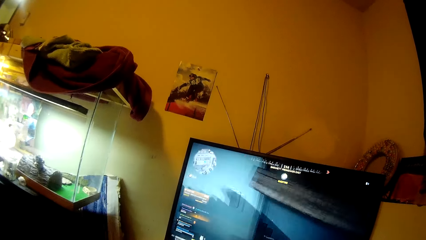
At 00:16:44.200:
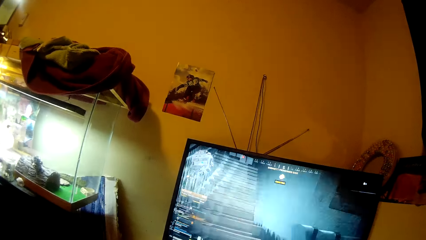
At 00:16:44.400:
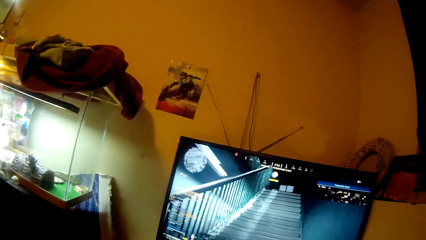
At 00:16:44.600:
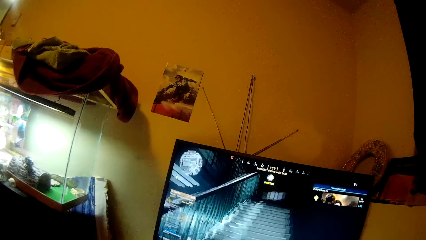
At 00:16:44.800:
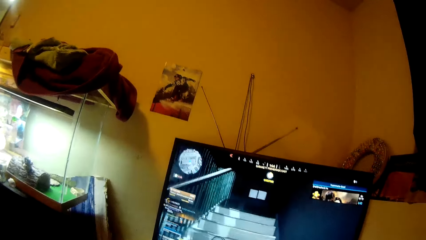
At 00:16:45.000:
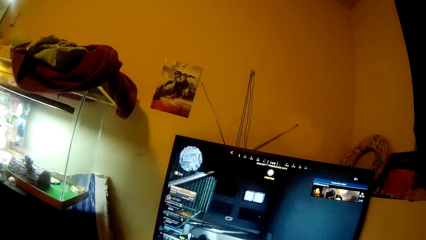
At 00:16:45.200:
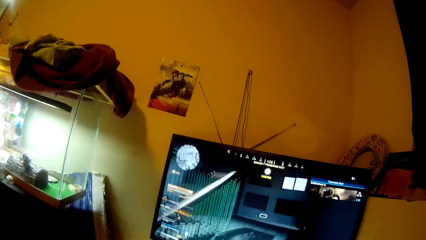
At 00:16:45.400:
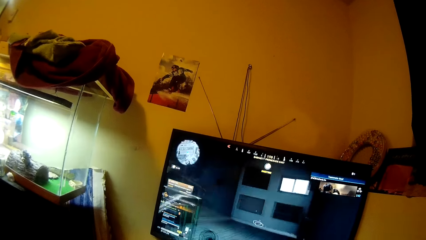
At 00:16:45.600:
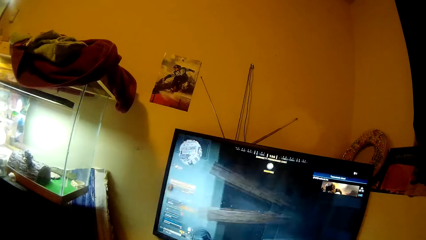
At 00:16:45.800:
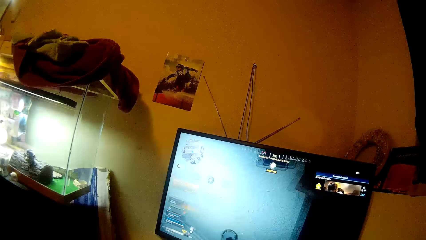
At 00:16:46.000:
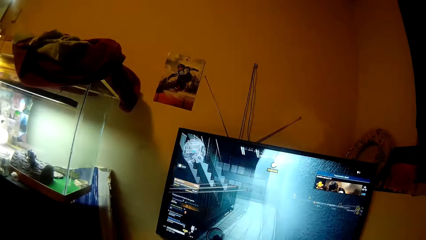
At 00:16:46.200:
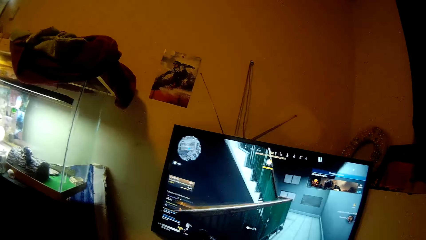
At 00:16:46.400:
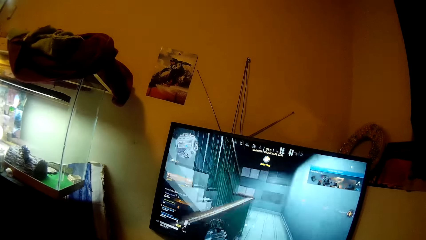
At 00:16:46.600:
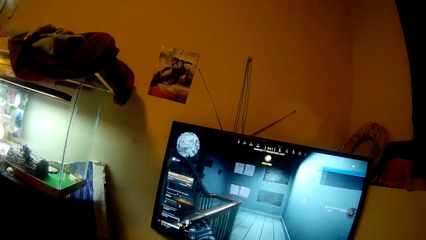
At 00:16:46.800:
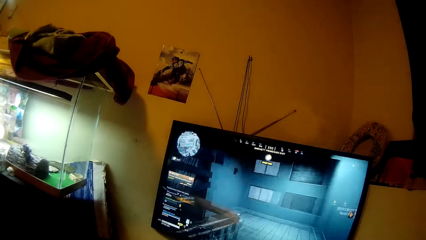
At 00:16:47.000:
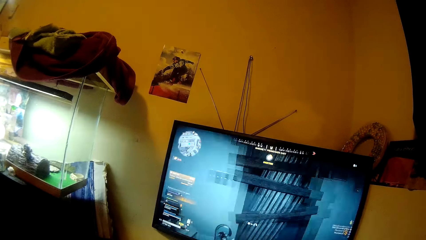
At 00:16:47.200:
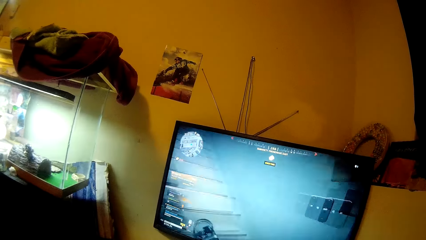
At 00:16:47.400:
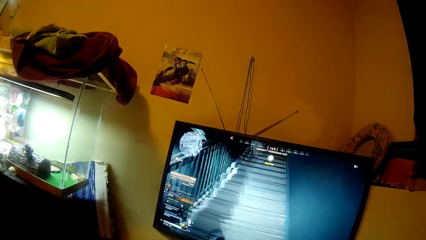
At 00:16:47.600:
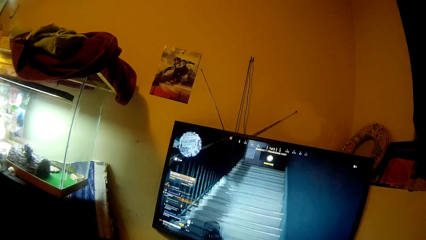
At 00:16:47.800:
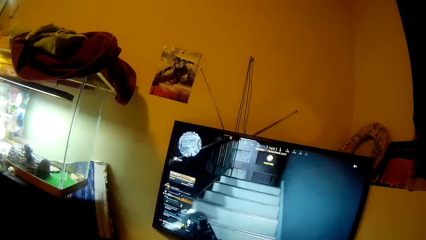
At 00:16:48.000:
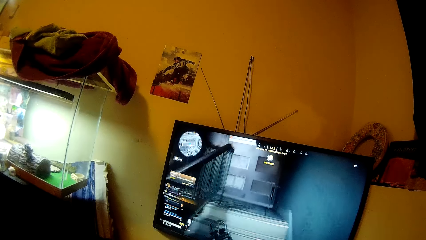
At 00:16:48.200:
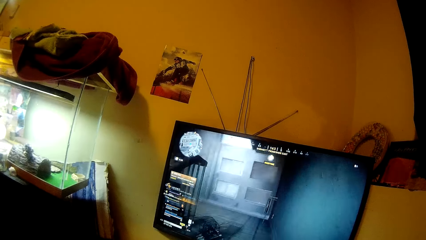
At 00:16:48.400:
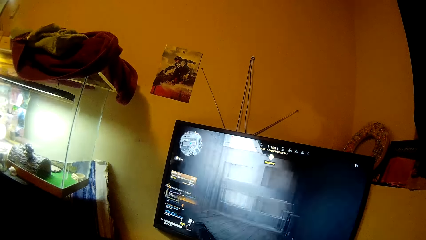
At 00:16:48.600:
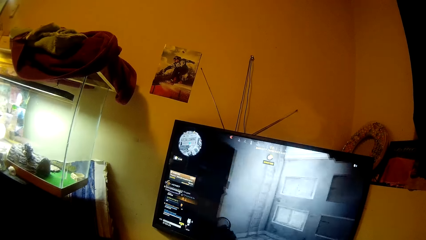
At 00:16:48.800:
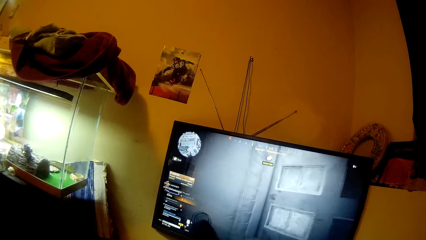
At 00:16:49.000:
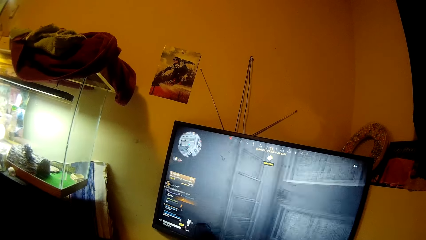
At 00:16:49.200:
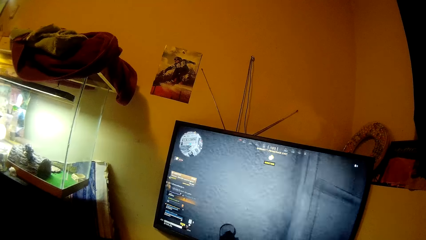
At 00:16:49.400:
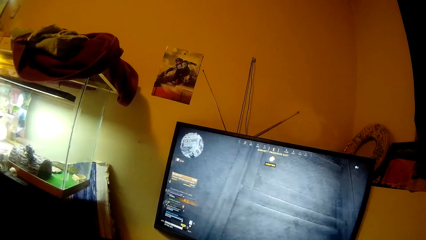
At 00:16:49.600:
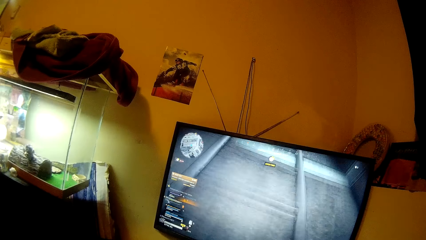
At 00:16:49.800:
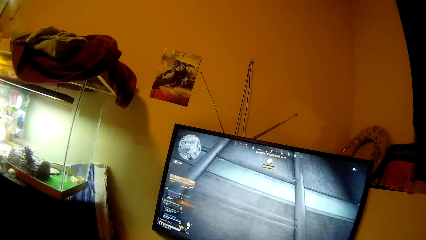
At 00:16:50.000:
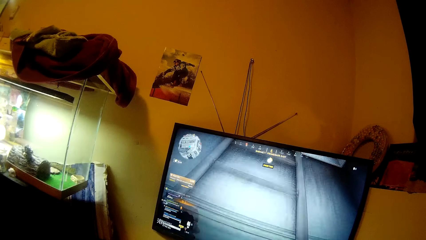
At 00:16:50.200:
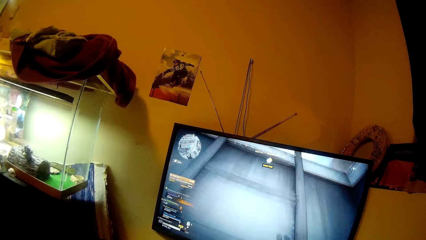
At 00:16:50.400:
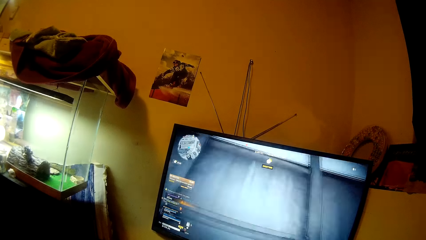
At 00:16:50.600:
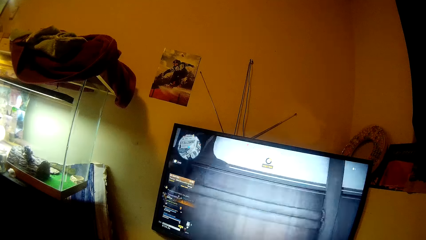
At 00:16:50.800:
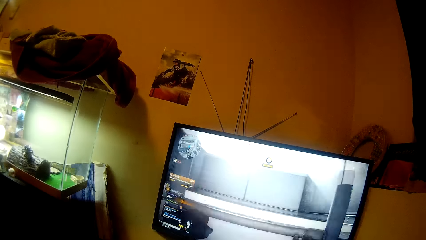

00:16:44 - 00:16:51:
The camera wearer moves her head.

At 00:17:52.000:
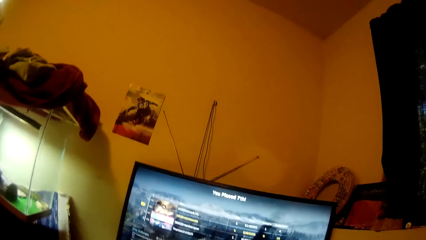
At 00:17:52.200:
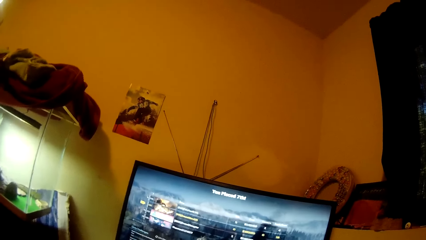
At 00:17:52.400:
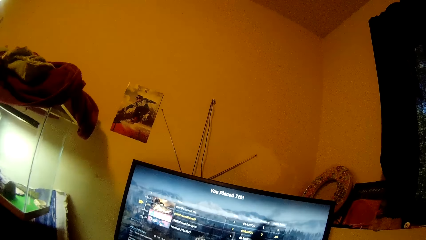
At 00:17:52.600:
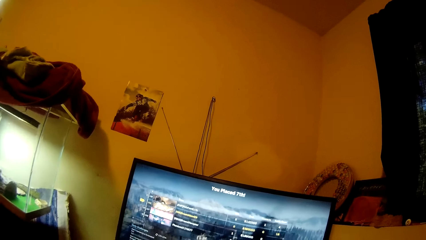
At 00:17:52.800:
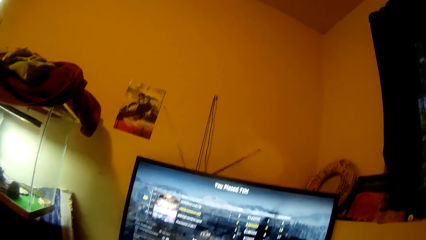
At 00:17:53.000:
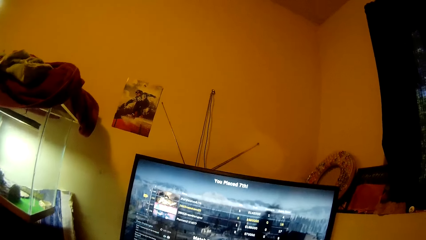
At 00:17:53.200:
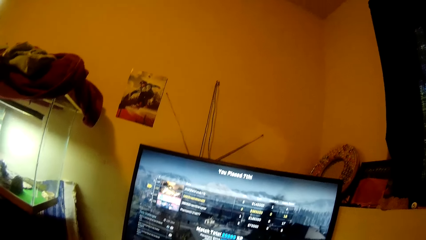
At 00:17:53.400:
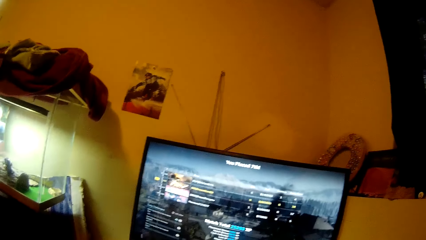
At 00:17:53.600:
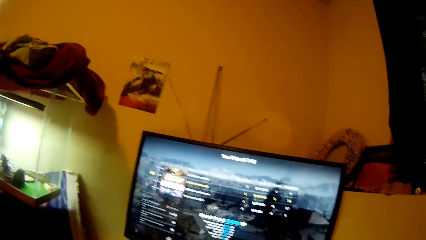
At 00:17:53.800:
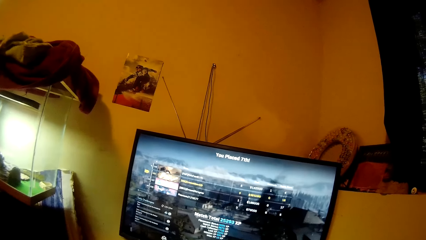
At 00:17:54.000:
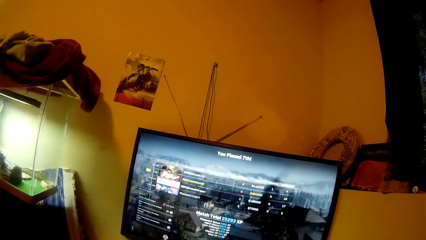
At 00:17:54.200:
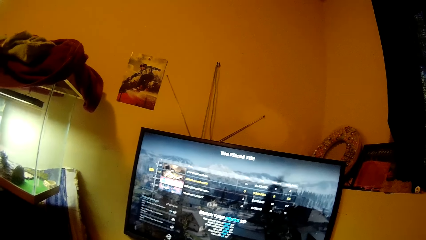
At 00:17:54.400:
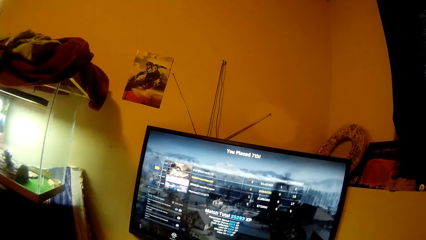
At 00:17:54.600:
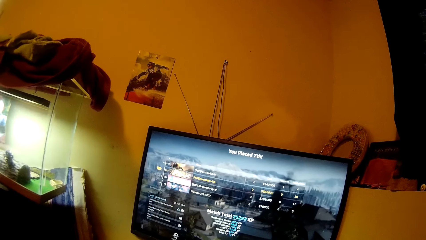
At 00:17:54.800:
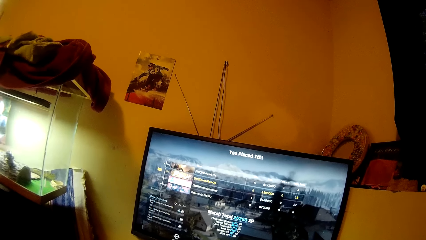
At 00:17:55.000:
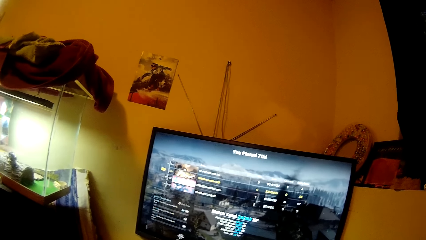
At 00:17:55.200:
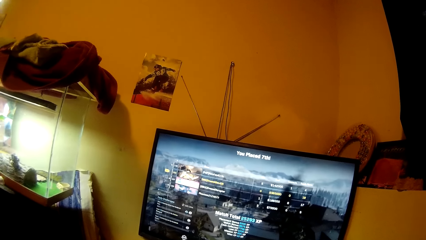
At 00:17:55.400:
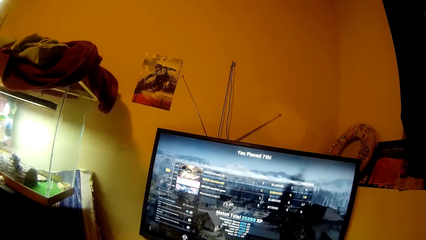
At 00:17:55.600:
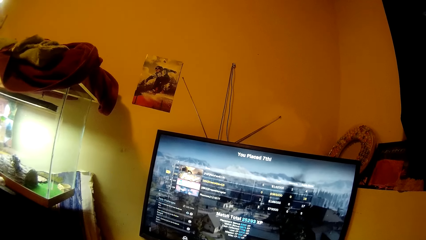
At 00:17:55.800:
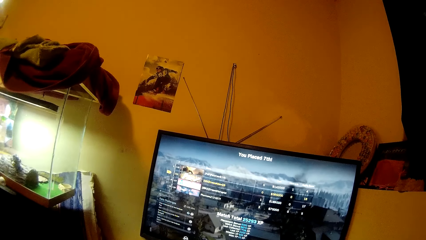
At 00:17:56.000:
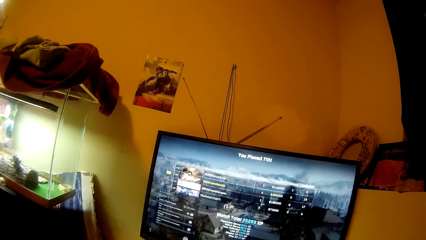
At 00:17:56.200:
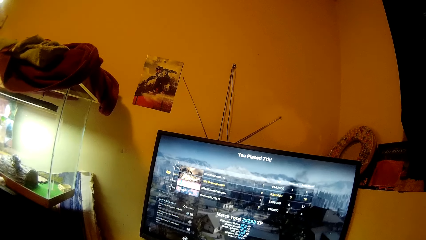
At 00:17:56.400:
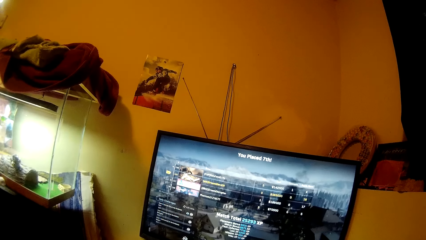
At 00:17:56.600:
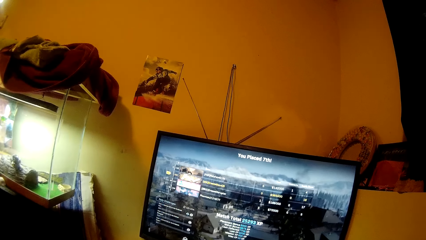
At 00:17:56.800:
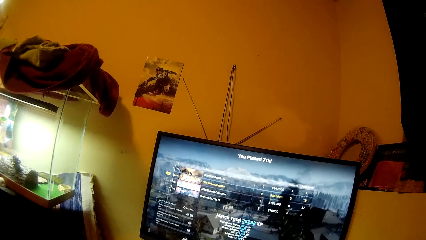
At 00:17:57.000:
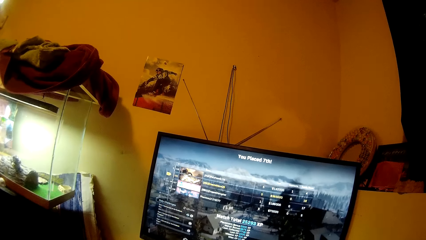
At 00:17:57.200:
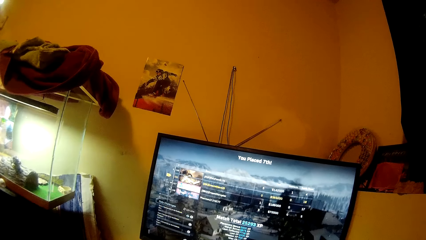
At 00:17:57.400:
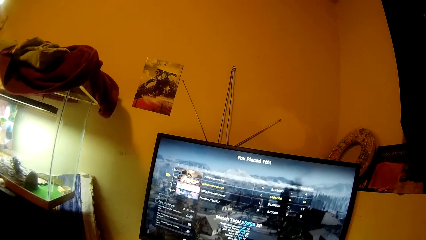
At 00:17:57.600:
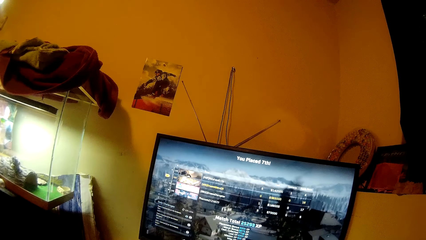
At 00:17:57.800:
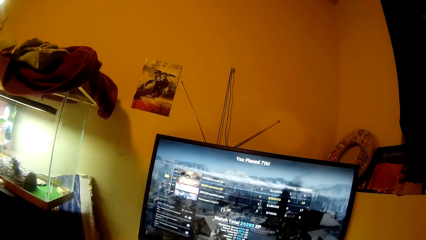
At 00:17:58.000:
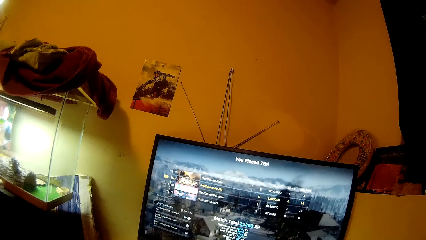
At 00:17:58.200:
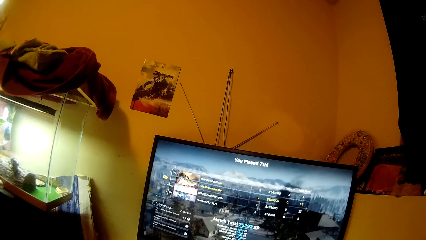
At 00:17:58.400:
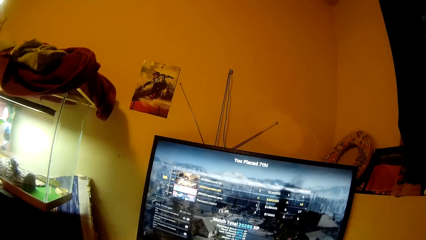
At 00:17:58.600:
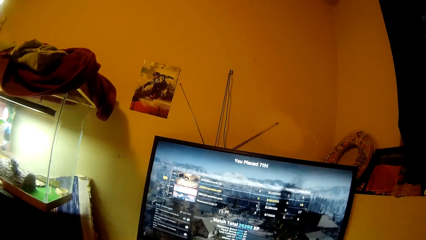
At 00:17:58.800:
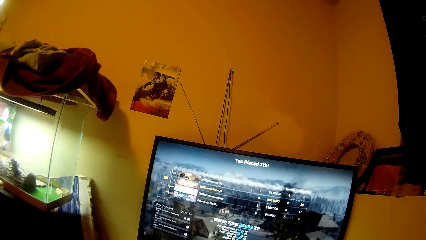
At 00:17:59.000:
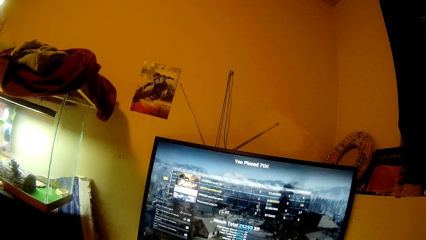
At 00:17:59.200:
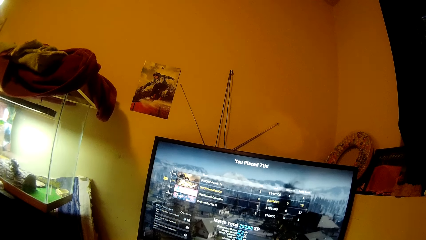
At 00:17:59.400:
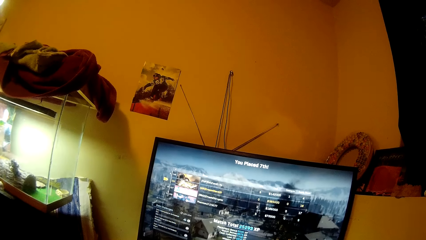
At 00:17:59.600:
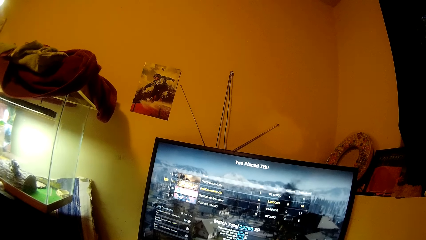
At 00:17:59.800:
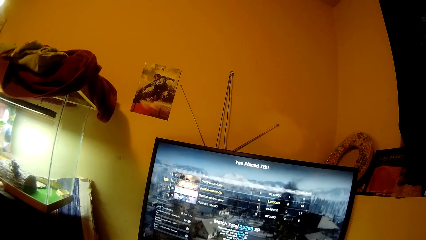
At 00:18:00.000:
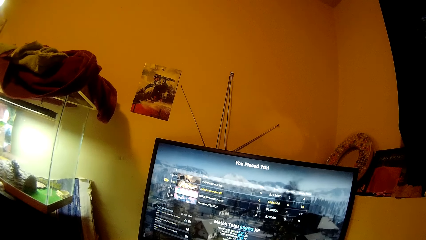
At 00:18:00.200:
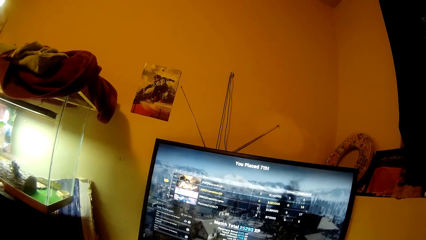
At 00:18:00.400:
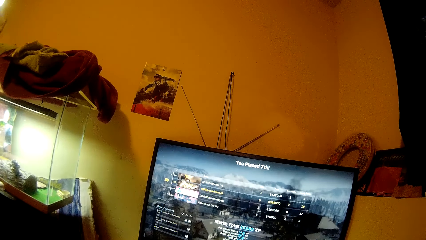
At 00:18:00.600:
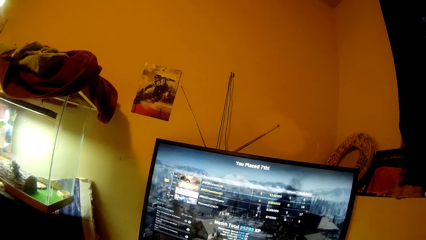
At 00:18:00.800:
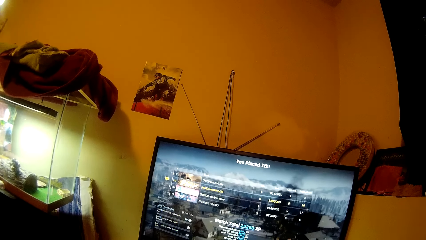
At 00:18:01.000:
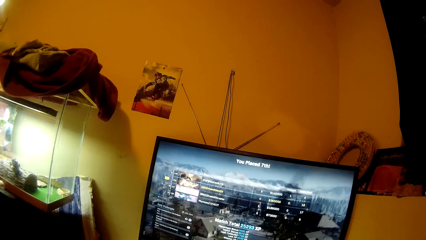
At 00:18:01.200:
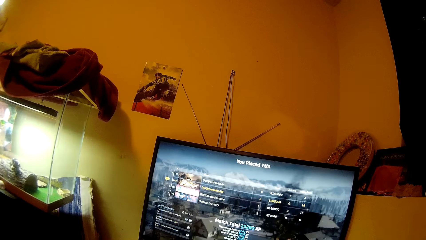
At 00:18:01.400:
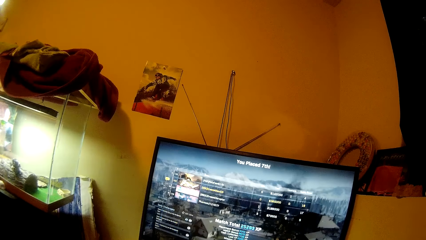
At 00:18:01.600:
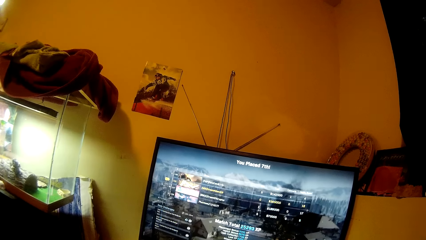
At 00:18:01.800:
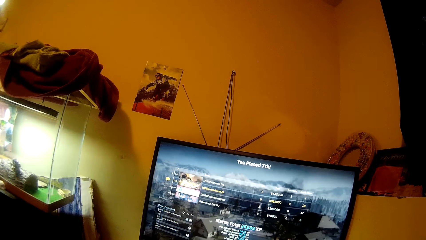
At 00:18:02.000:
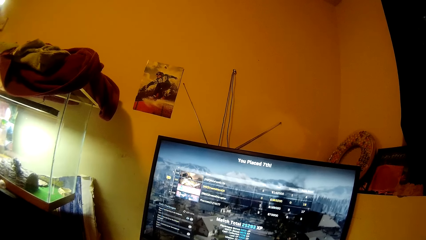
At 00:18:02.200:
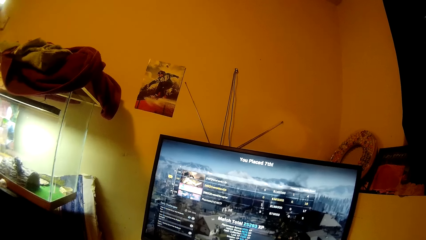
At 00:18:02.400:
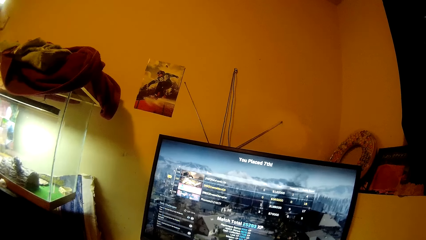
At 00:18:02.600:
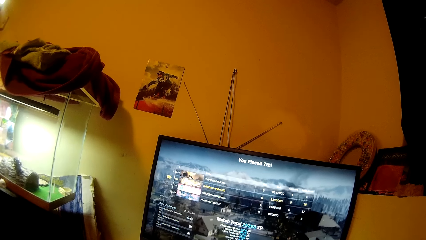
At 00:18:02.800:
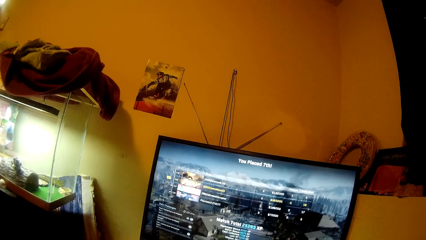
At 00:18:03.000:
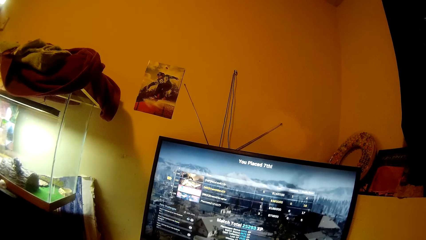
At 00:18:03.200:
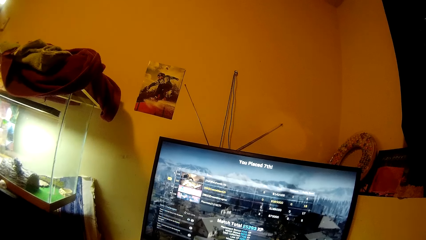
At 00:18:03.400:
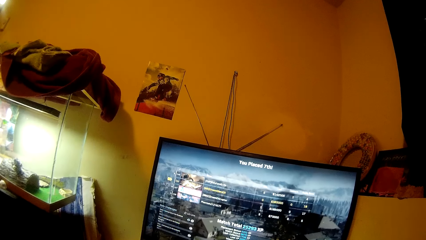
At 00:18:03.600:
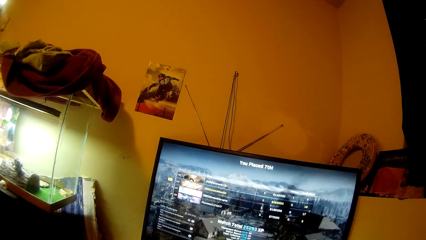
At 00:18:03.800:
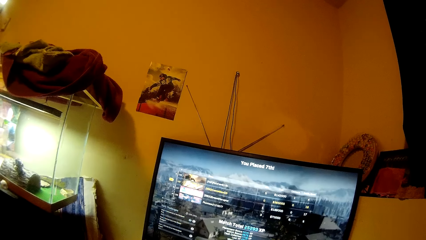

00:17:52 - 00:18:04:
The camera wearer moves her head.
